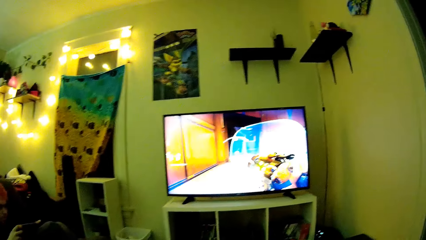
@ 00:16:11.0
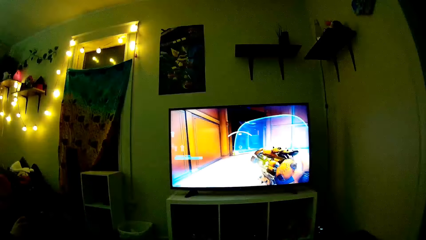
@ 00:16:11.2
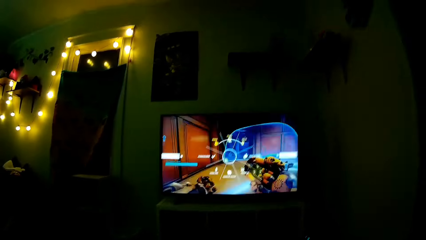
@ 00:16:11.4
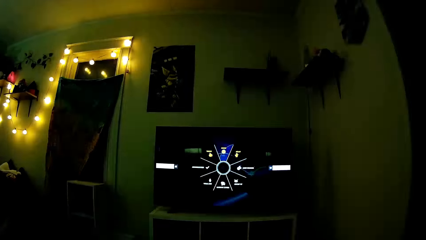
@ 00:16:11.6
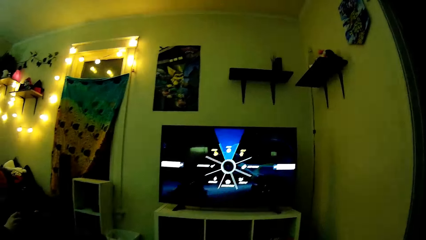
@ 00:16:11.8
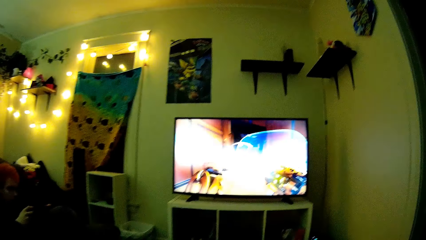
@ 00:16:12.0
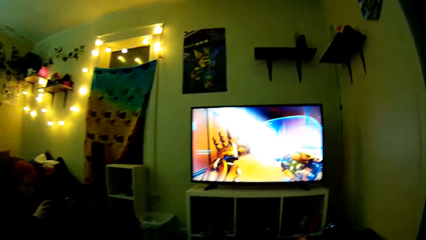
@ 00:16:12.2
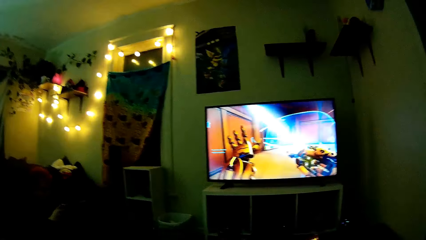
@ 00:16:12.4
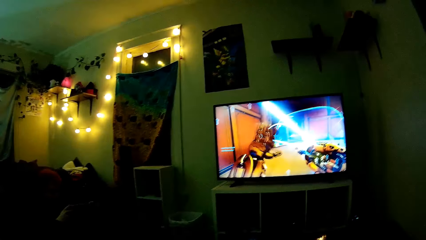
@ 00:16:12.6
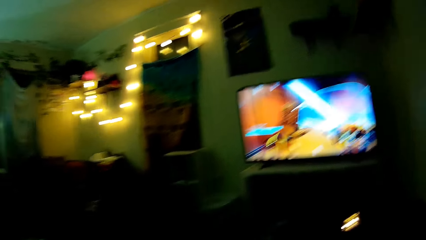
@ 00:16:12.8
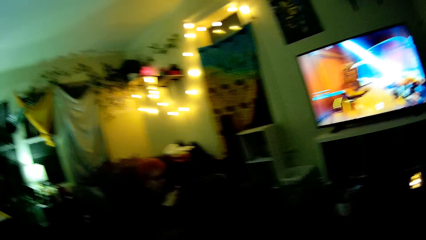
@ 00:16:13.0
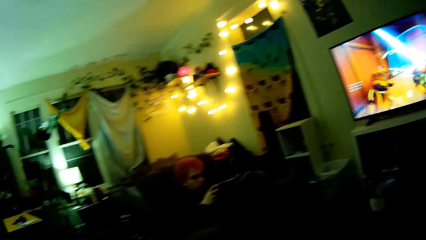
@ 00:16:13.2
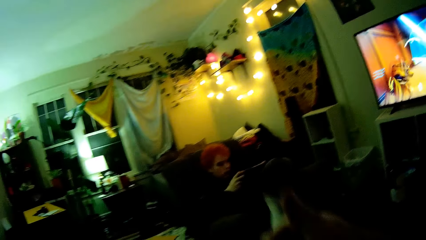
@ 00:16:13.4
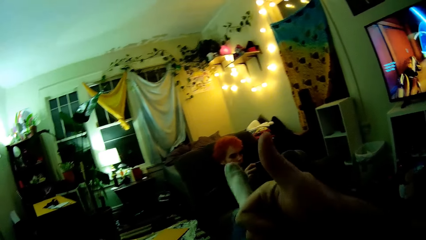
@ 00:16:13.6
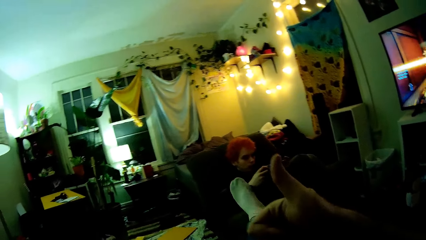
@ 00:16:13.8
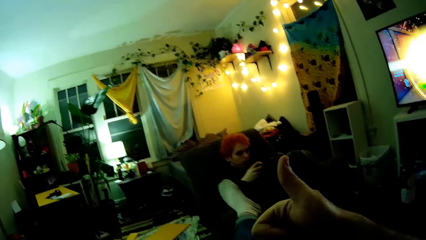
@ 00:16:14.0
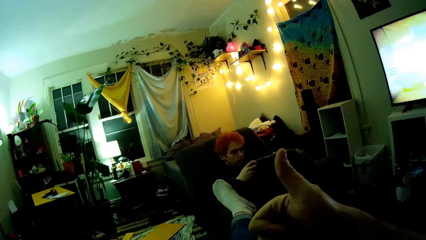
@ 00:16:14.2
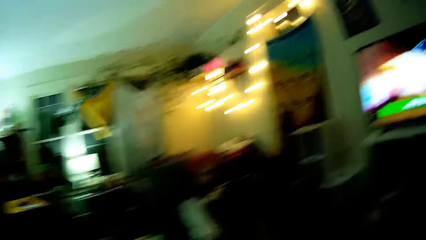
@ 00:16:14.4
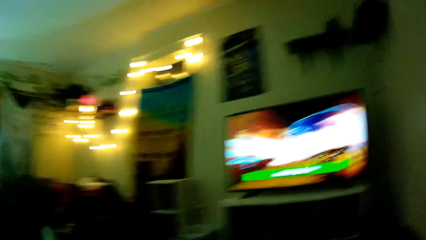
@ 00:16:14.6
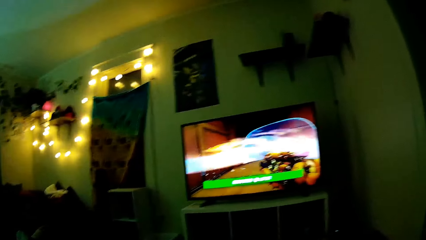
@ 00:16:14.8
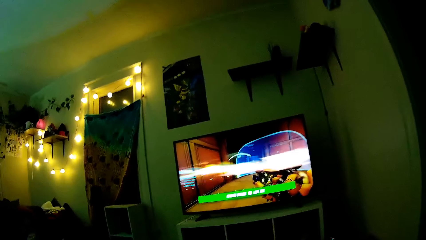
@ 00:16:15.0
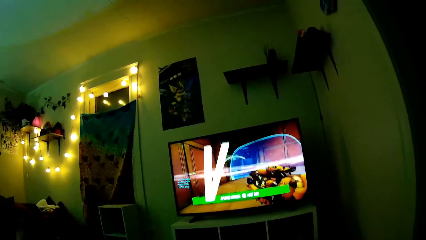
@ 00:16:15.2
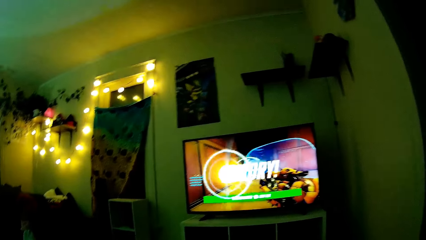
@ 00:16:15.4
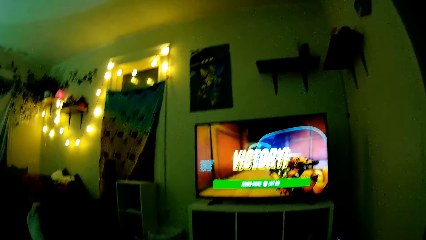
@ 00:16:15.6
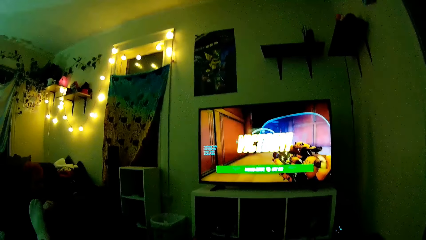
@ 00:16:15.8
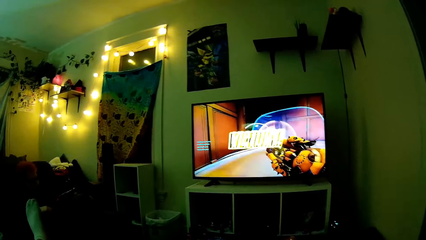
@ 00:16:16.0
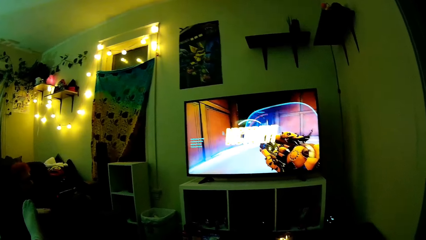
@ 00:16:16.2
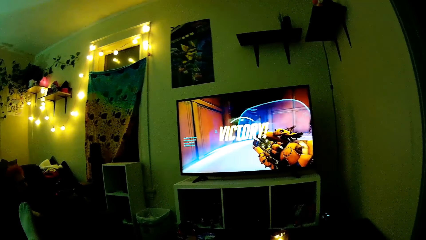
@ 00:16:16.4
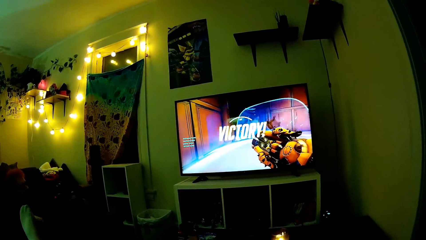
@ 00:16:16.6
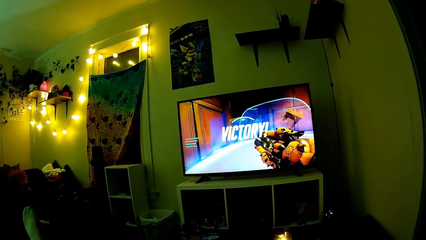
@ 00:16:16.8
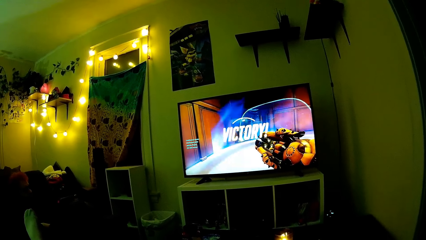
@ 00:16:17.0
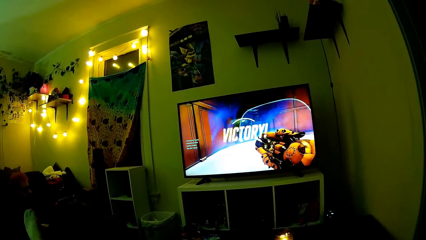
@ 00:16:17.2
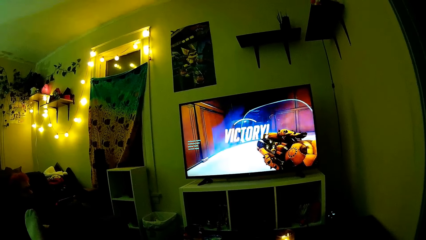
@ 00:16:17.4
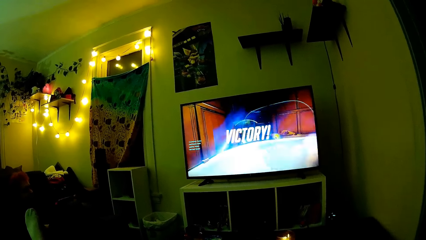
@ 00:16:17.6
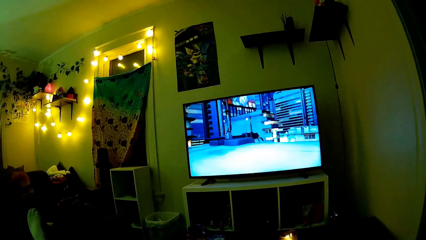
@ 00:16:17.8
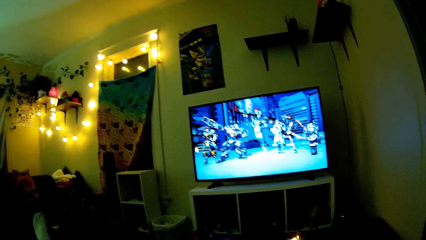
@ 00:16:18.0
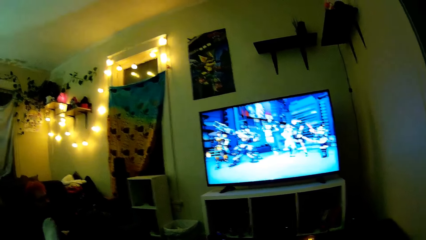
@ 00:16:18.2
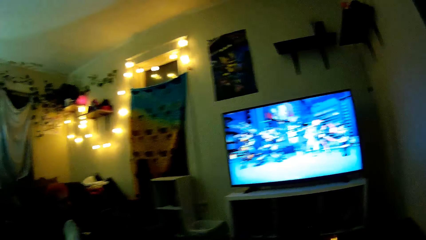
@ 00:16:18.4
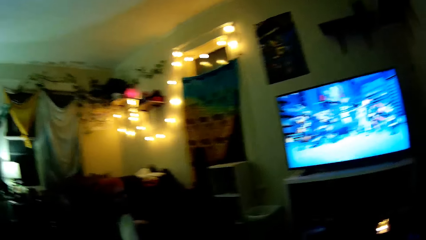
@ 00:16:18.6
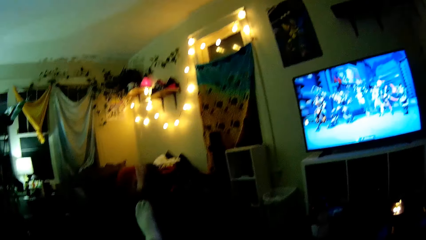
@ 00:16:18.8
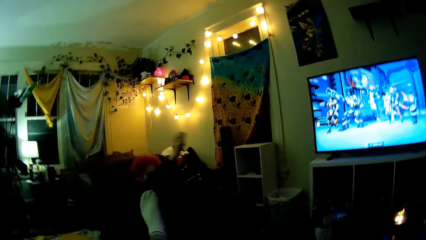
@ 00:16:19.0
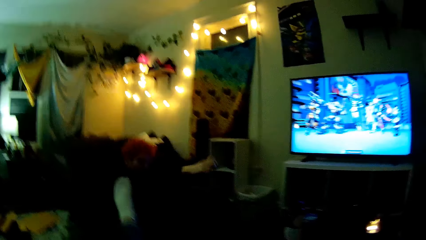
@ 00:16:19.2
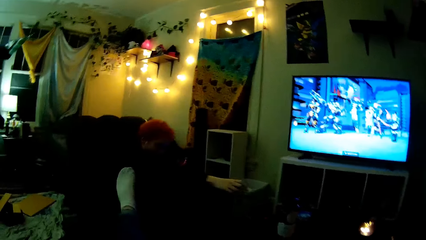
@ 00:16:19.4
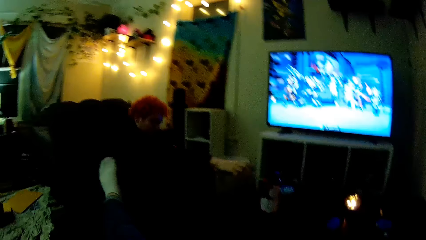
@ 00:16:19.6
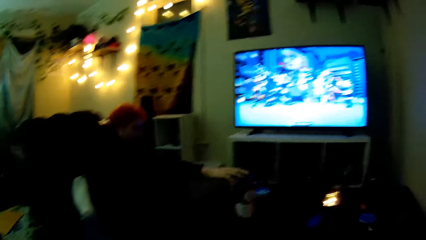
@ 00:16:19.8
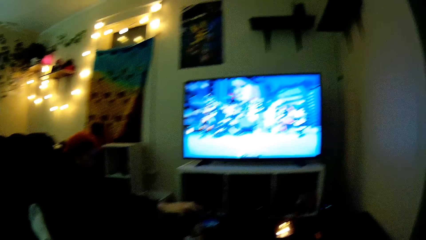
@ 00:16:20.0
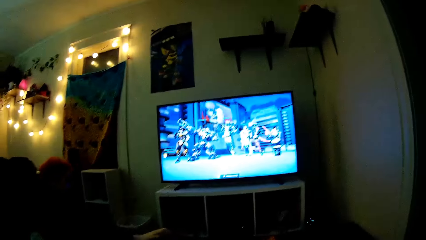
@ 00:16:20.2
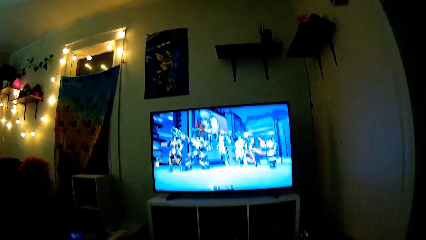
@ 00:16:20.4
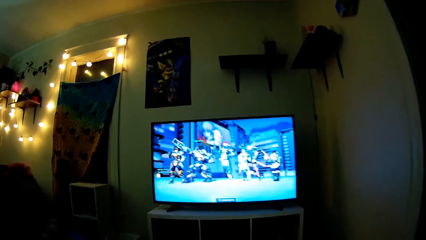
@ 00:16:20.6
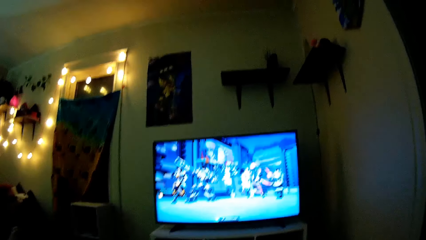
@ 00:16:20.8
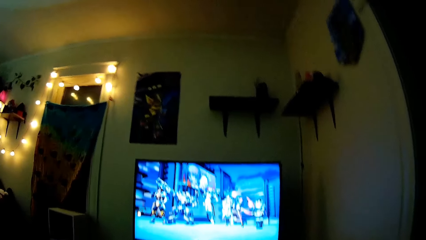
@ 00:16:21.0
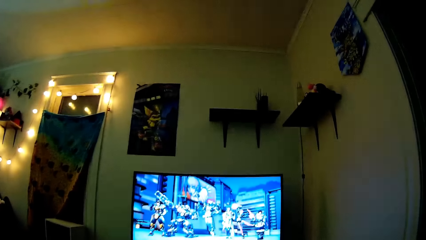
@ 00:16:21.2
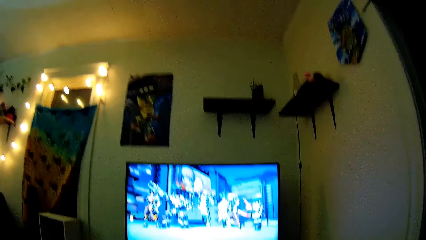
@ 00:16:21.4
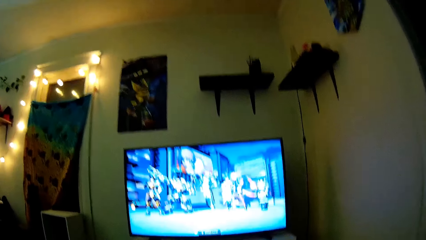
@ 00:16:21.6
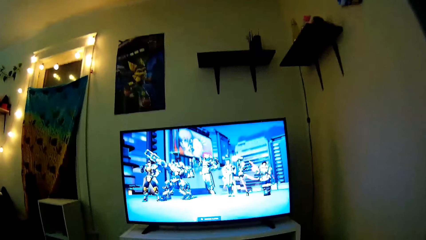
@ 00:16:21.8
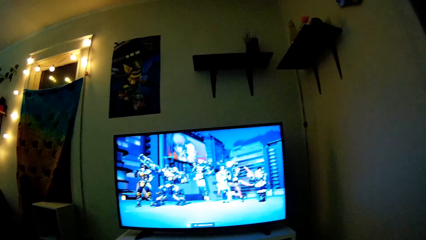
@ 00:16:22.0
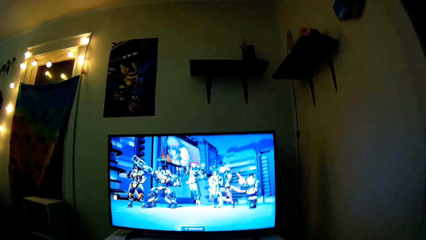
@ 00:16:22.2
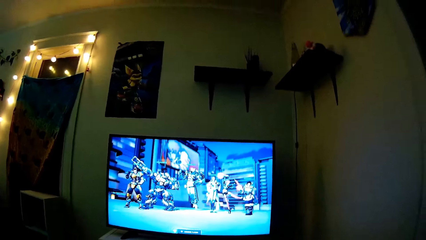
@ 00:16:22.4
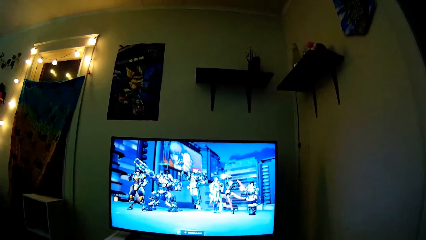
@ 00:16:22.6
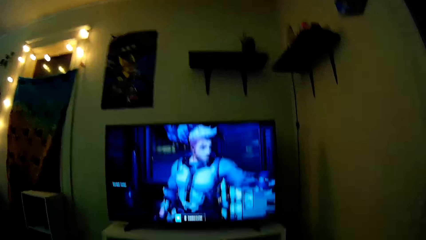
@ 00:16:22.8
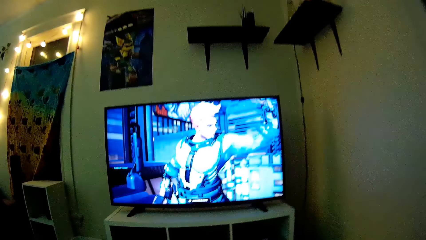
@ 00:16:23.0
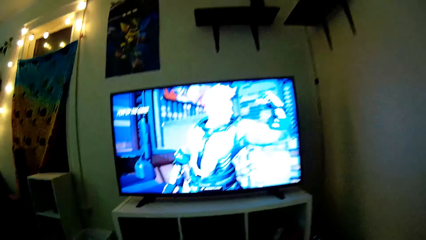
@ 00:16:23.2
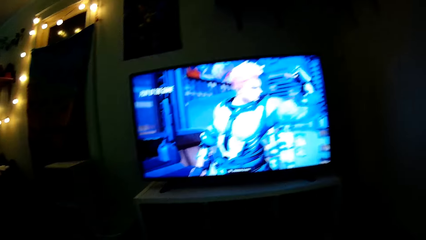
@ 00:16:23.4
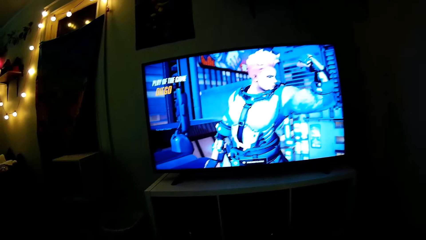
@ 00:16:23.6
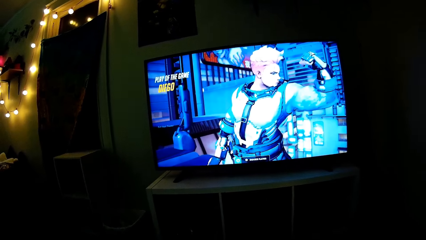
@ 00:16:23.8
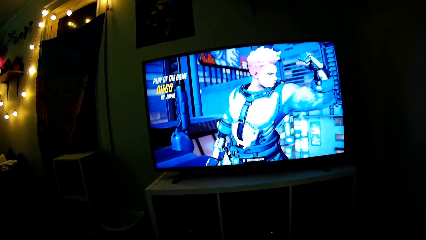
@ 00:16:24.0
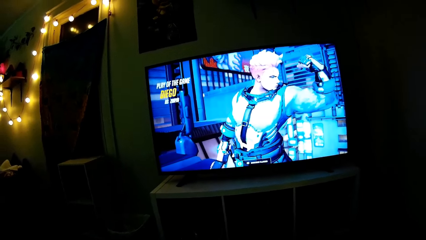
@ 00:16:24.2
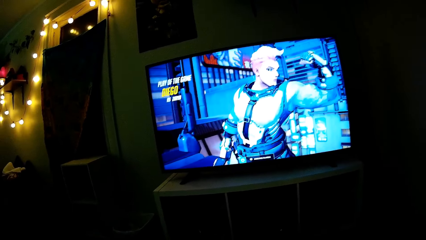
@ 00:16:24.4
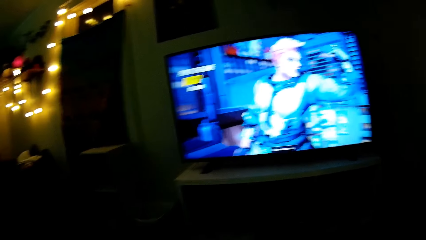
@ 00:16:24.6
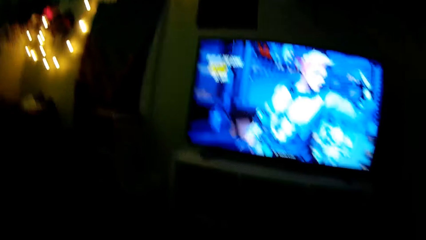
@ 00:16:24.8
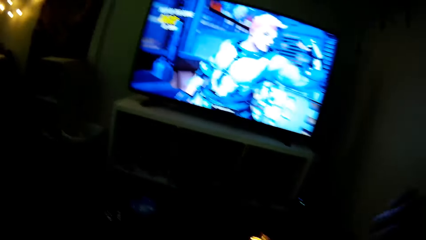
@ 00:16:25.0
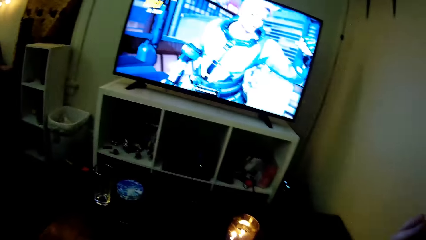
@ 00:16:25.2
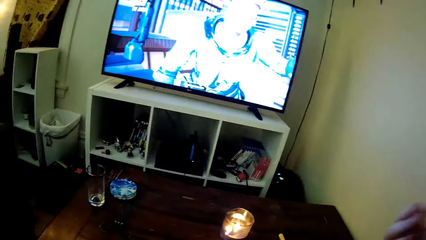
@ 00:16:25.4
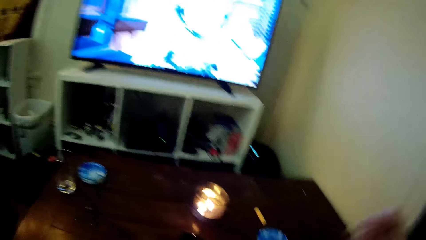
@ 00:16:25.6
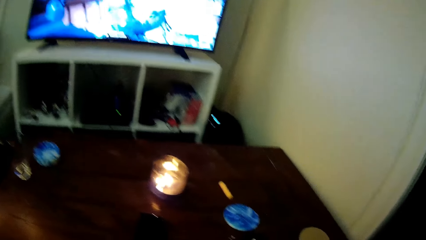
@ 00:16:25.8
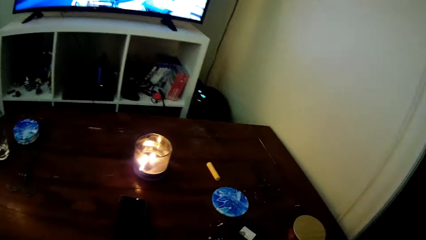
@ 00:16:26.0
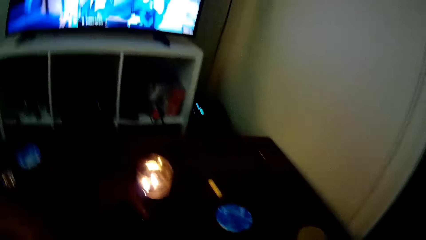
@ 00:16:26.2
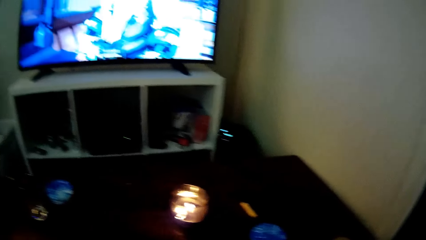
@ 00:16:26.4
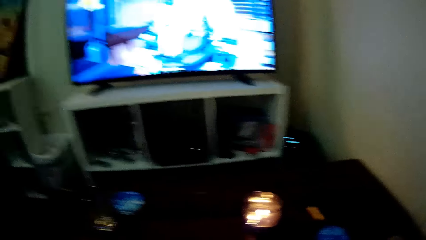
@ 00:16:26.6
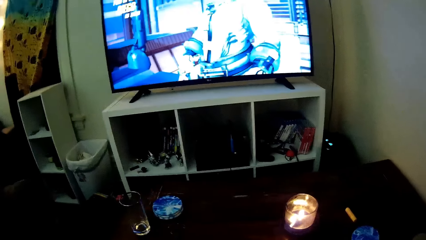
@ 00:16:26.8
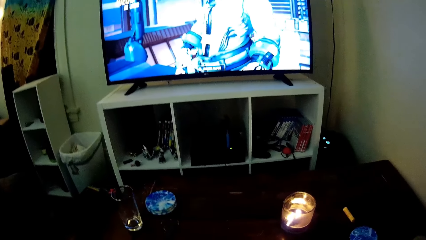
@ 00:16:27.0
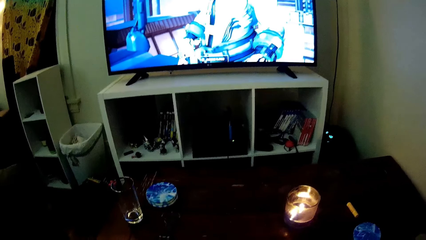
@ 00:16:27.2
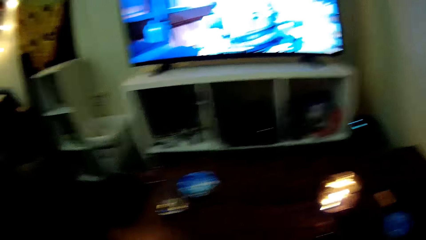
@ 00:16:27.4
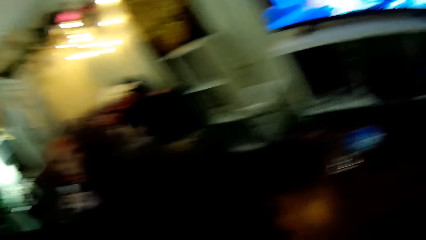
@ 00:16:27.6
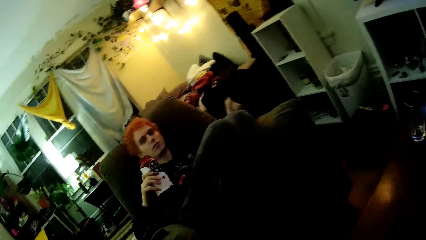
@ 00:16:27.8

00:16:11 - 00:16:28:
The camera wearer dialogues with a man. The man plays PlayStation TV and picks a bottle from the table. The camera wearer plays PlayStation TV.
